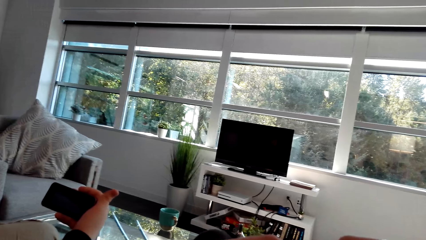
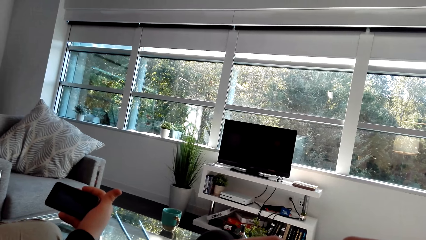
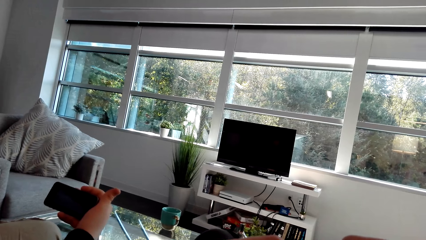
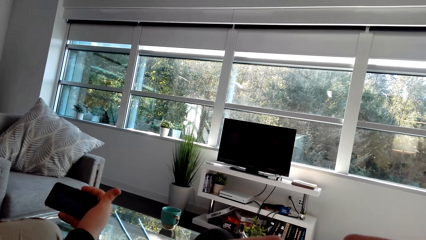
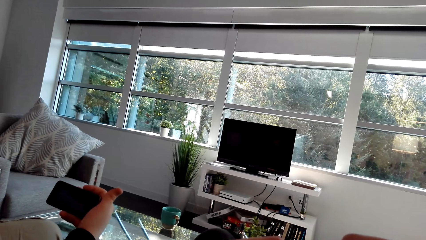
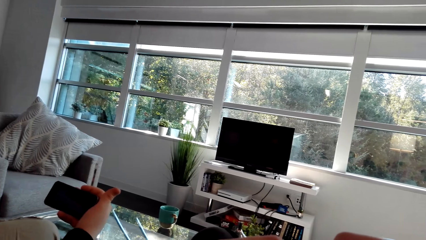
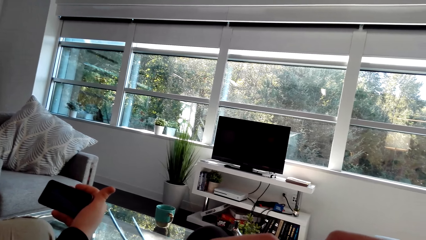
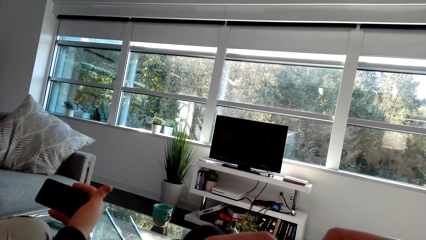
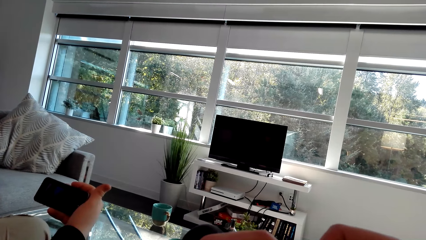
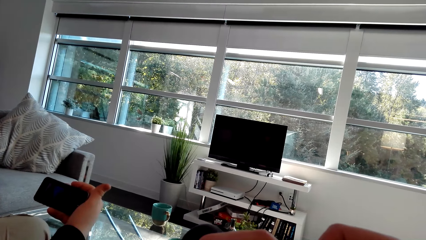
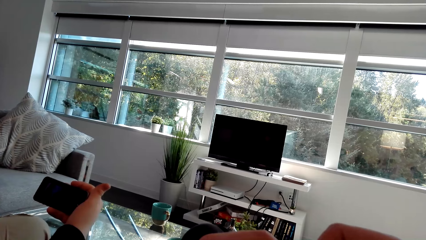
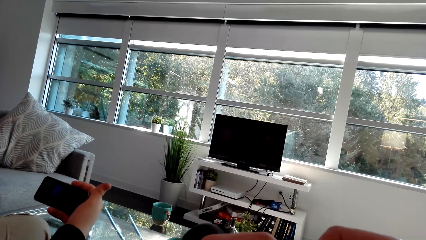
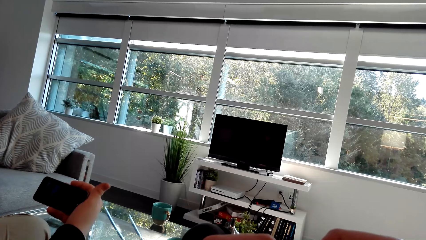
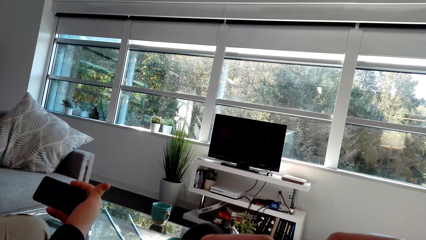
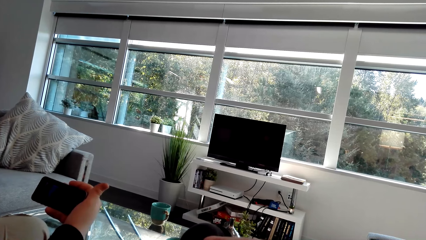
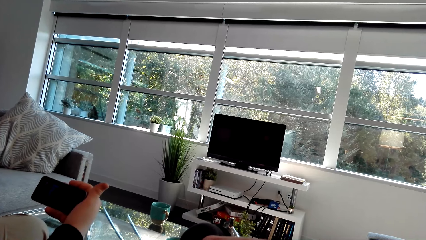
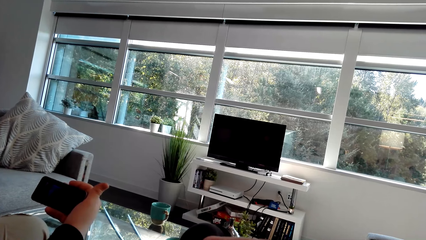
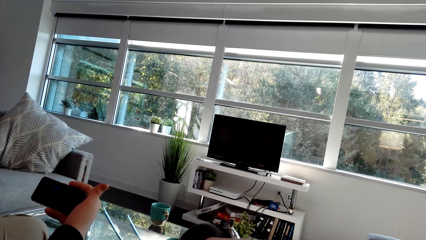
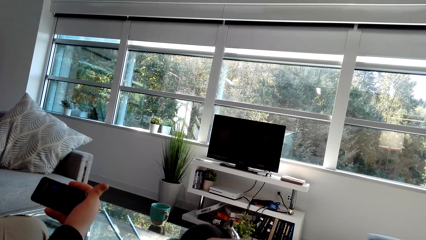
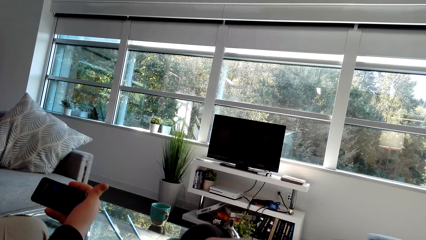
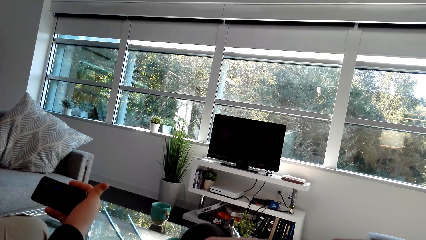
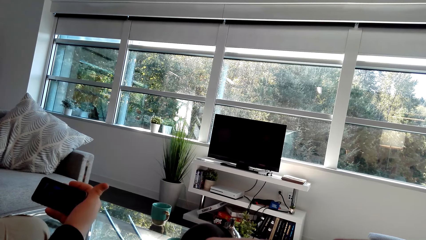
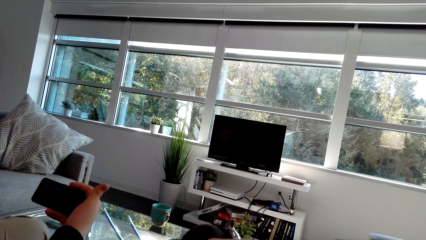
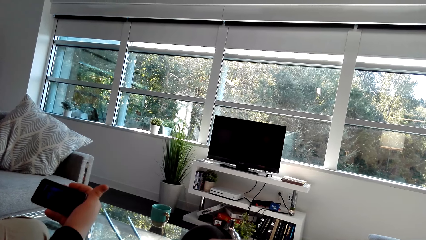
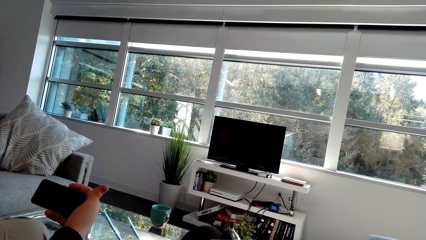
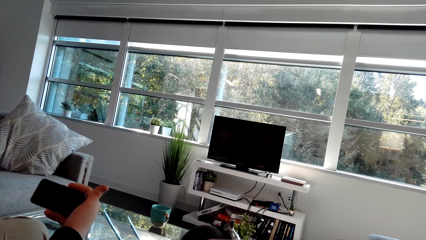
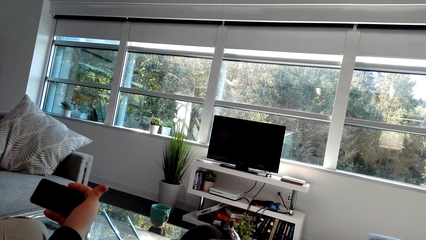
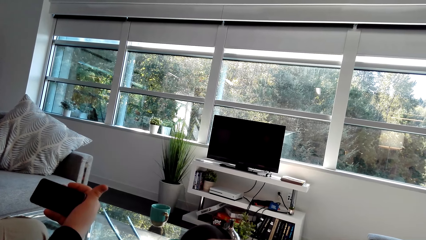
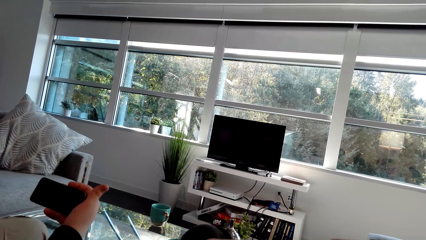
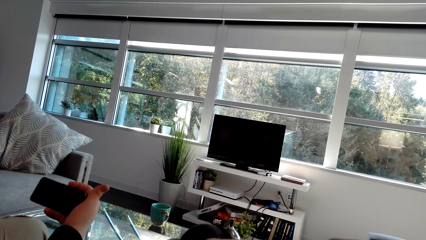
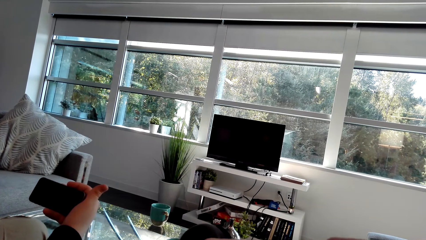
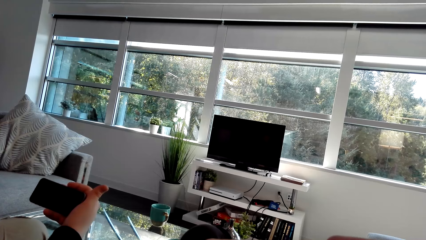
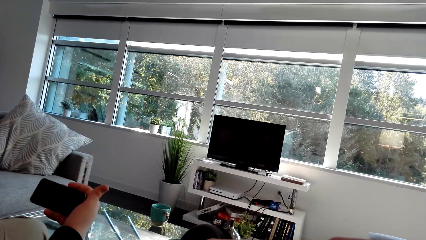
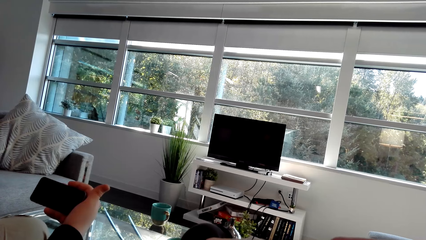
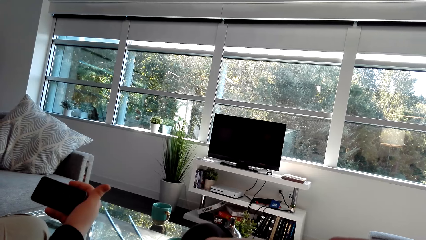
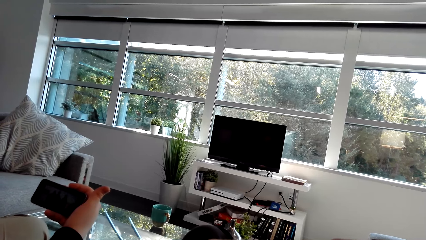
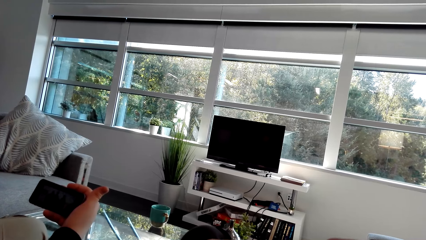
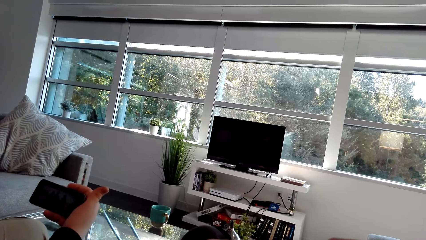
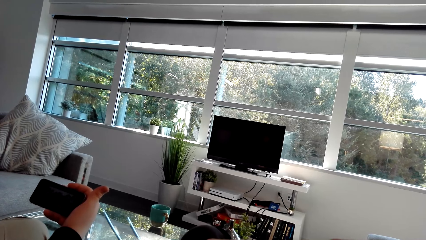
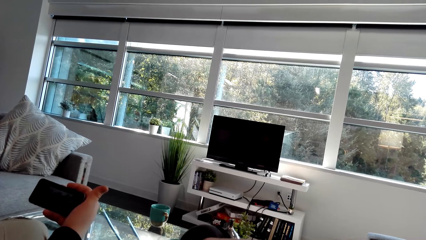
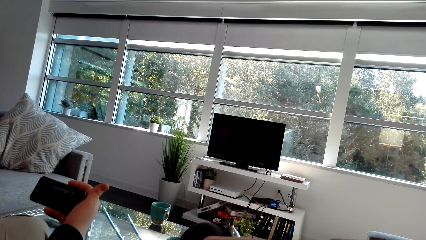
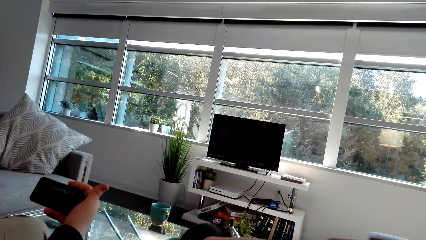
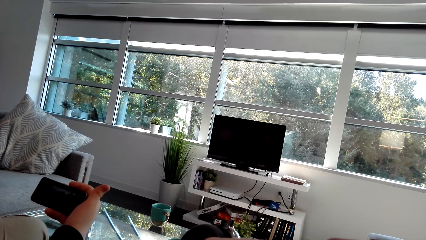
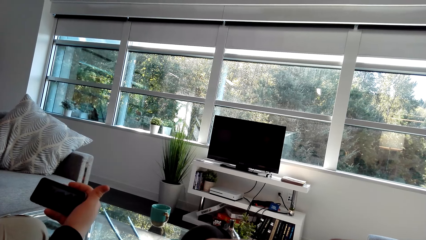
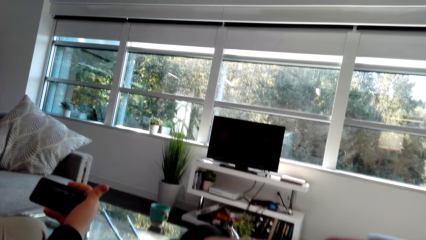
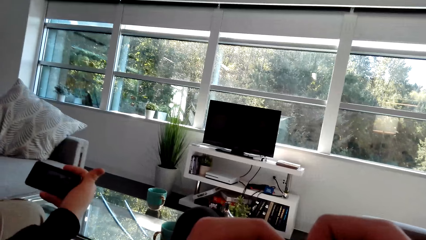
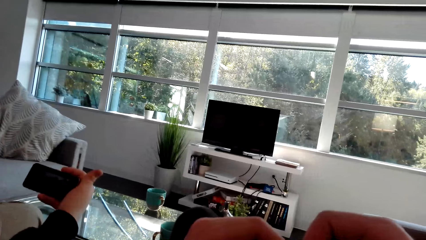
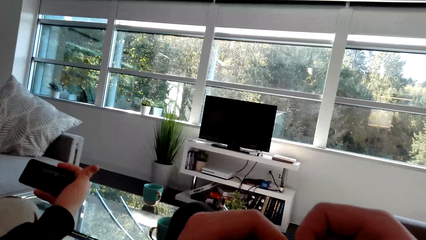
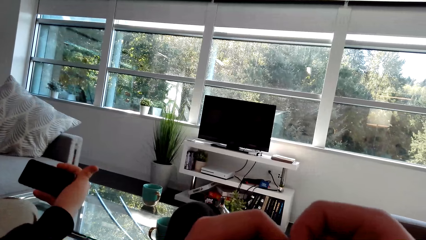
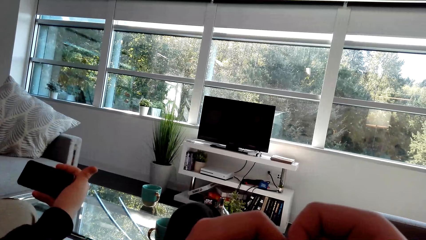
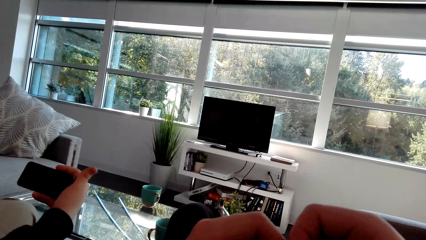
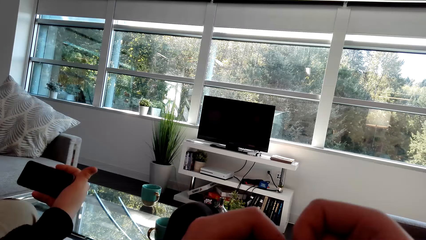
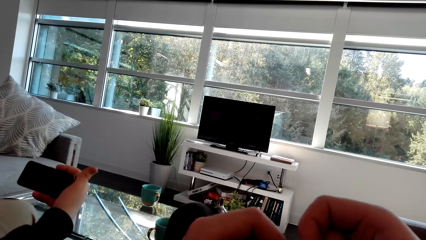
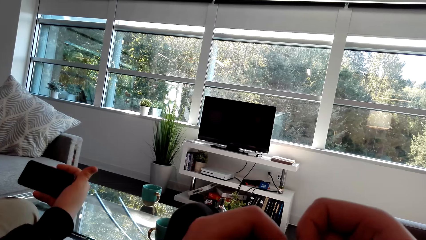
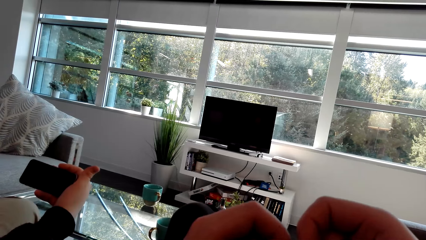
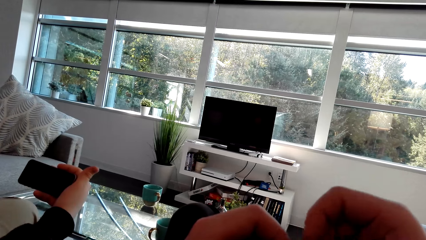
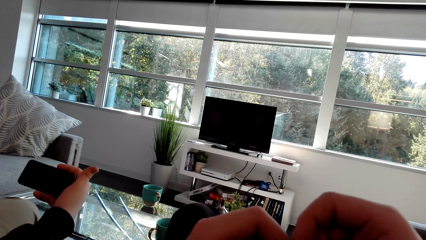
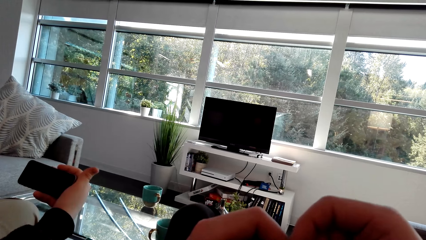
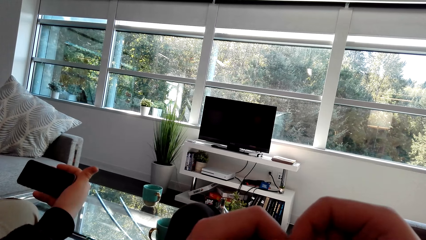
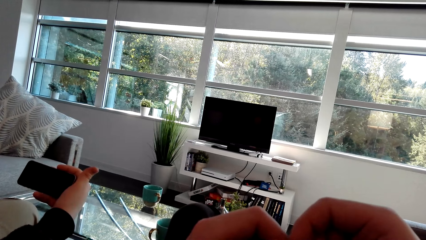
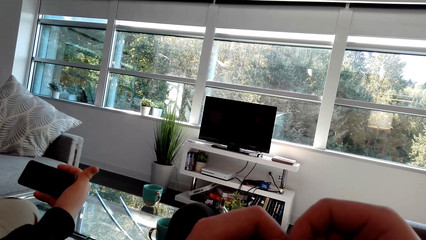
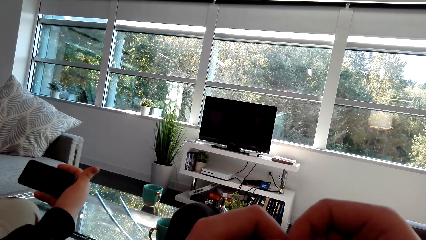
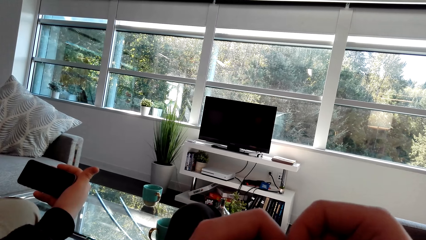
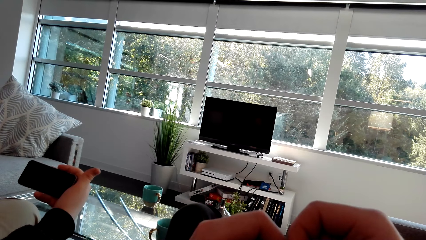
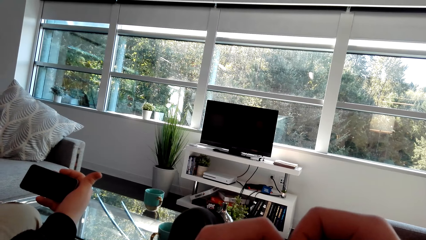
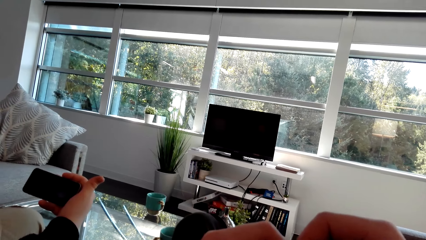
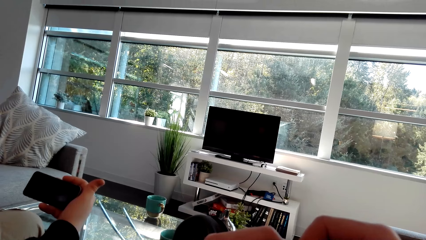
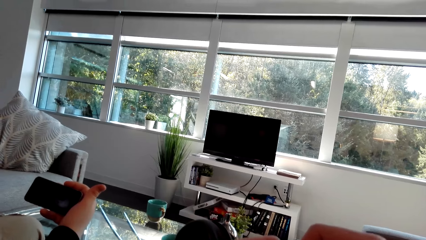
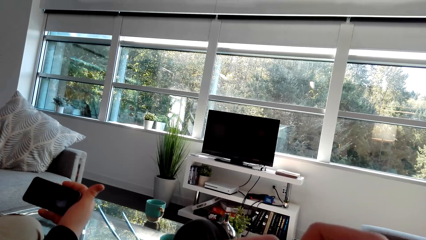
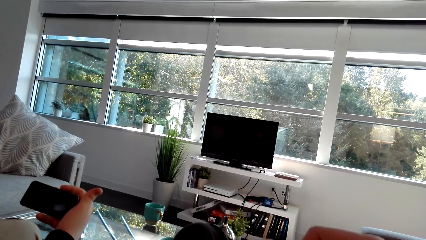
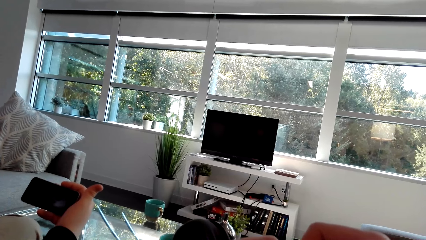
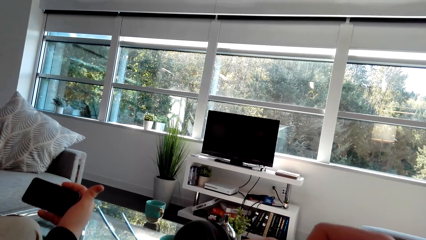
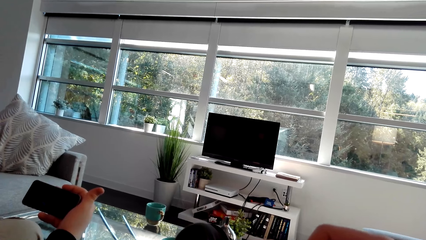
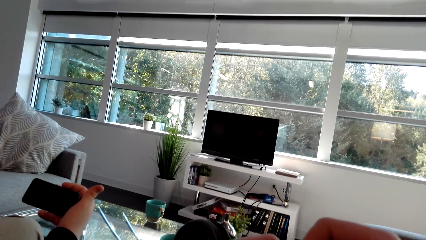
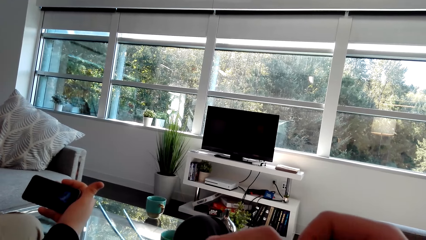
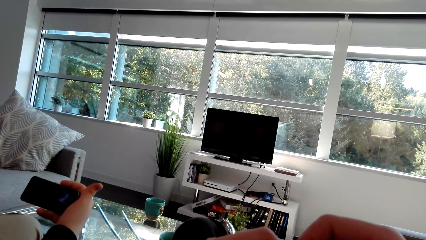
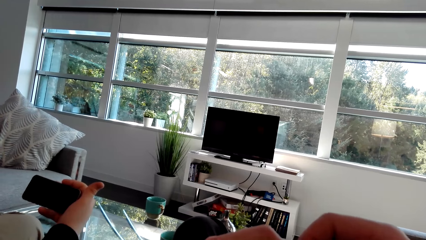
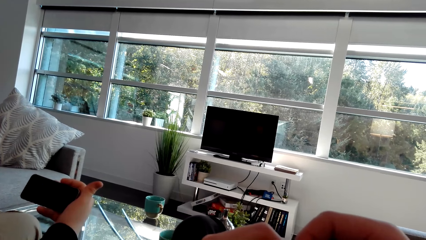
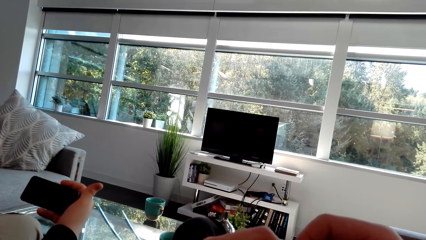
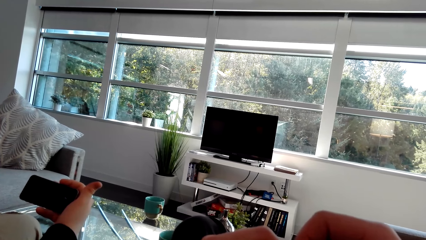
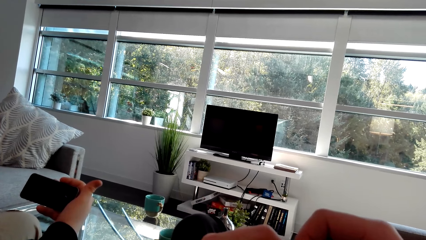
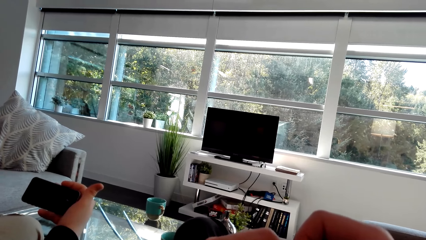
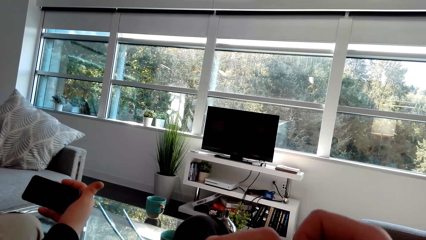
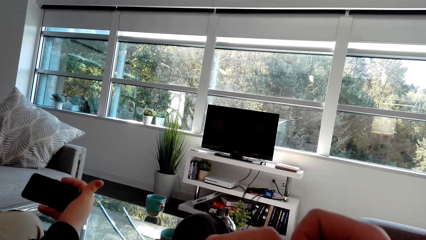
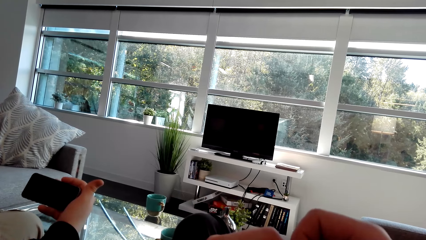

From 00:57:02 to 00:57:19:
A man talks. The camera wearer moves the hands.
